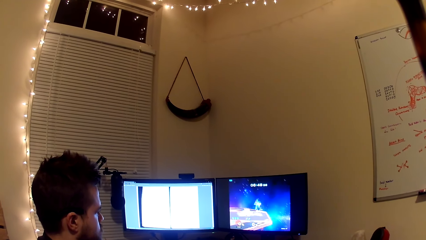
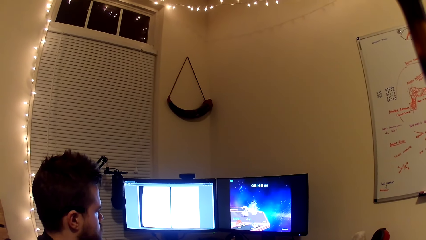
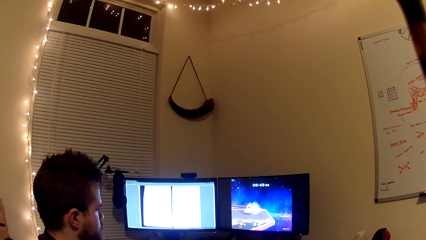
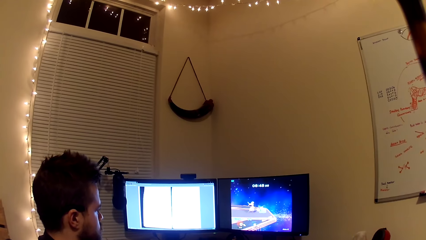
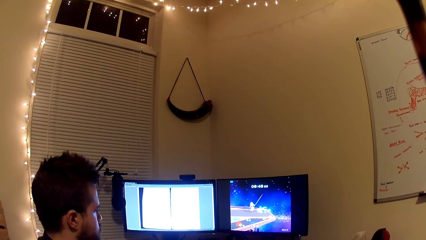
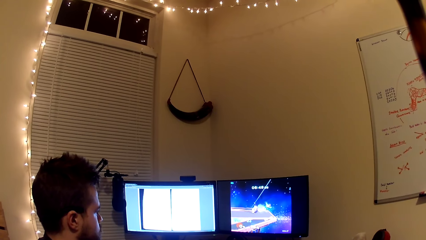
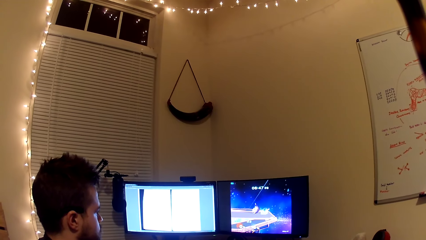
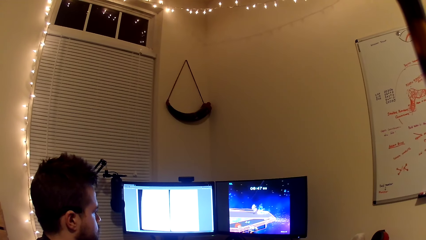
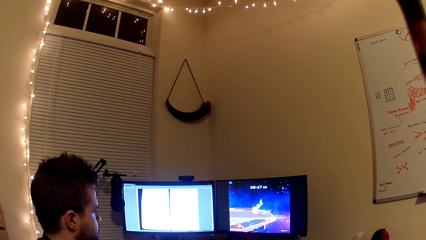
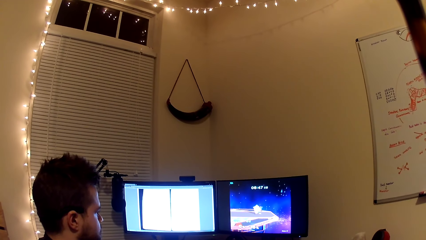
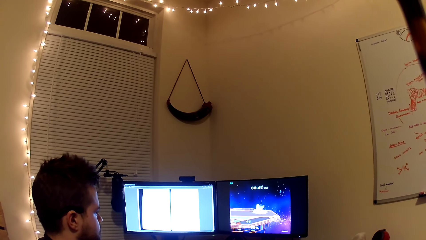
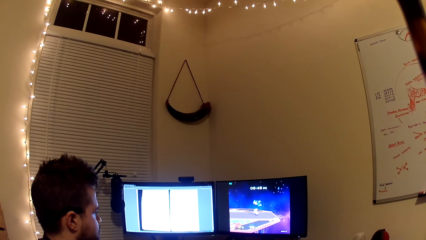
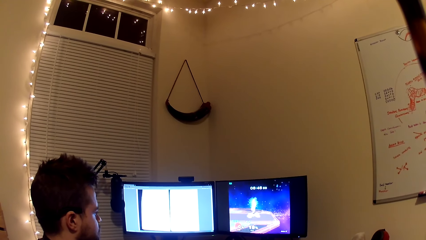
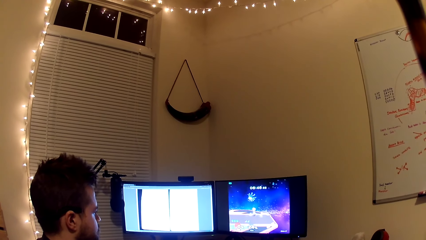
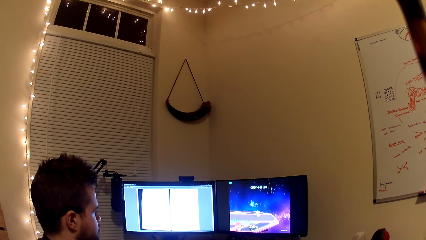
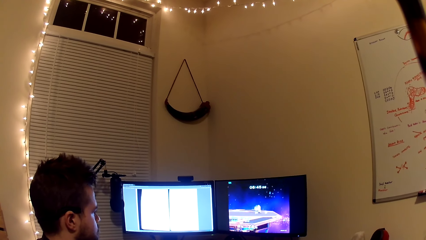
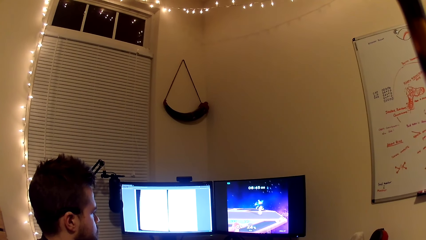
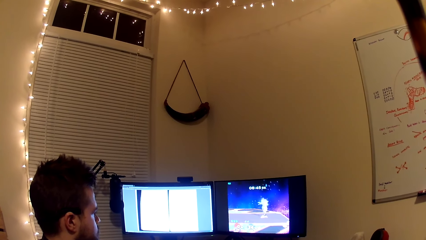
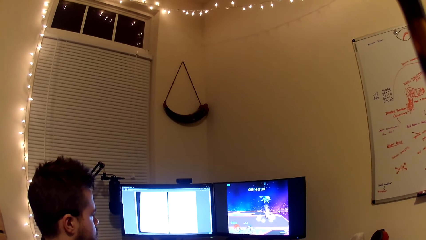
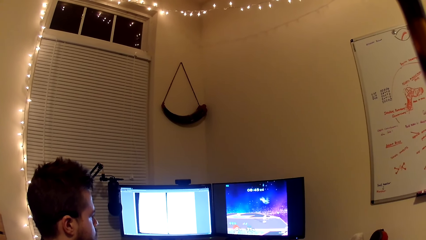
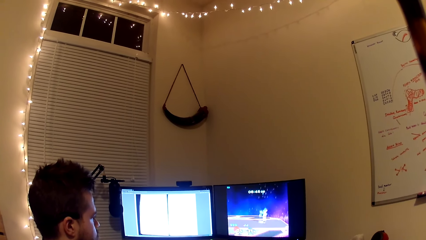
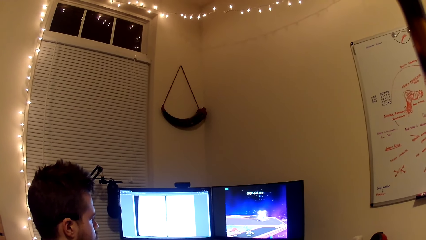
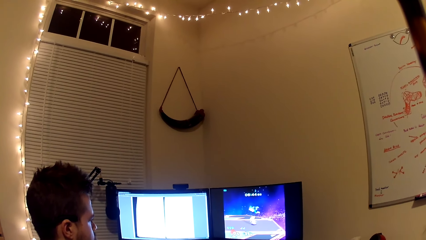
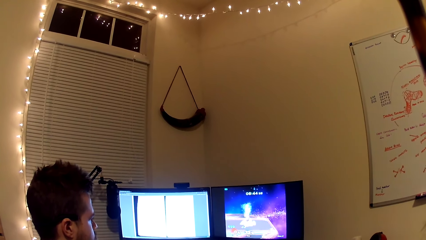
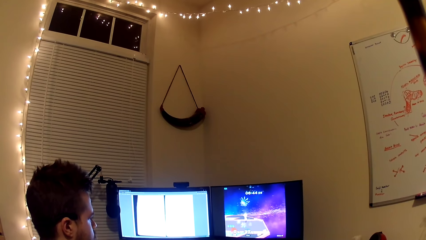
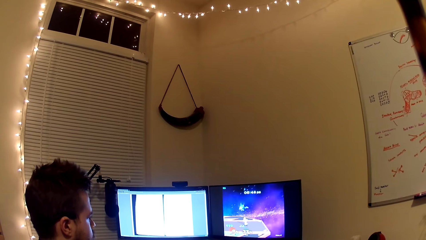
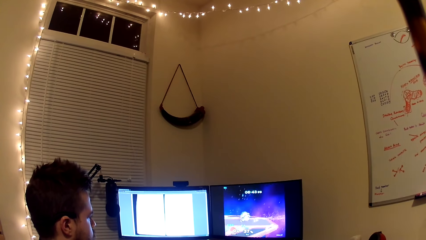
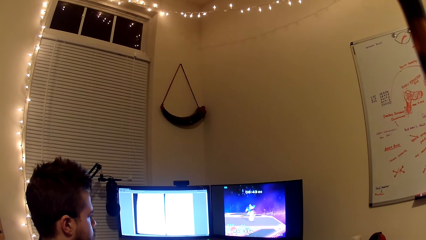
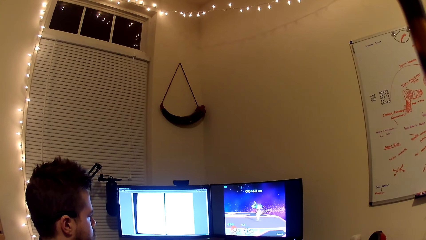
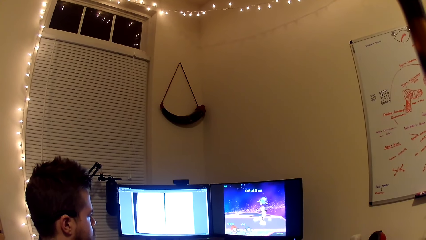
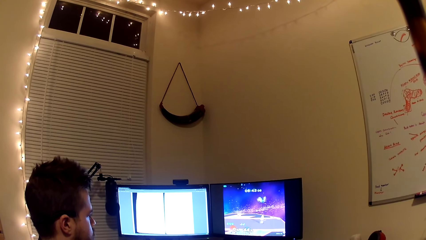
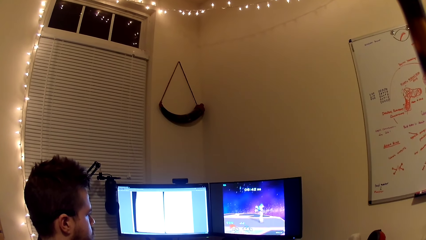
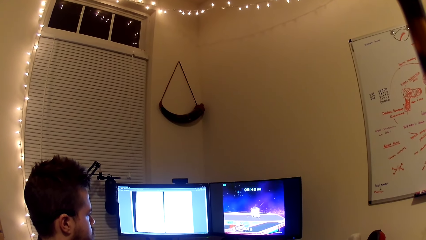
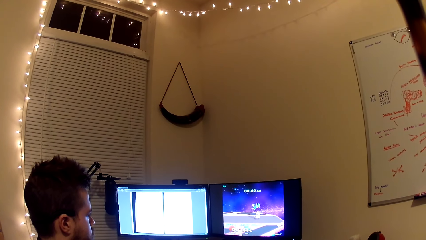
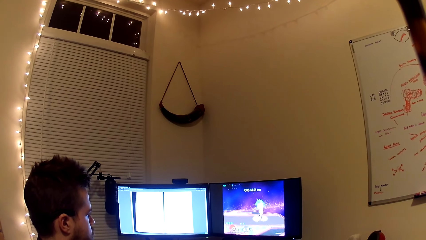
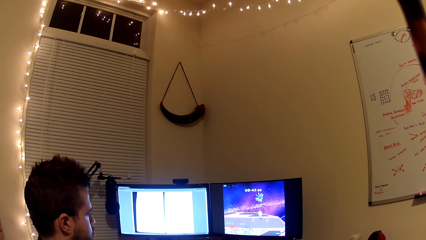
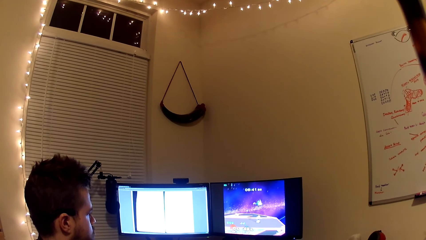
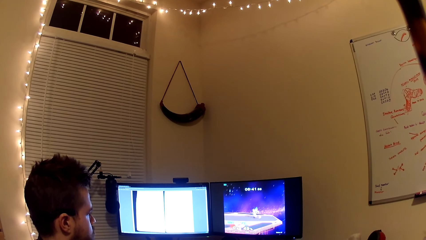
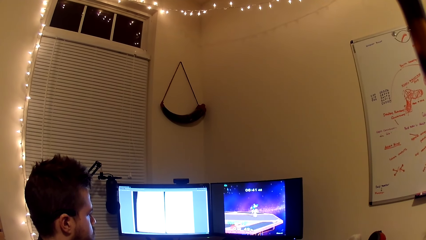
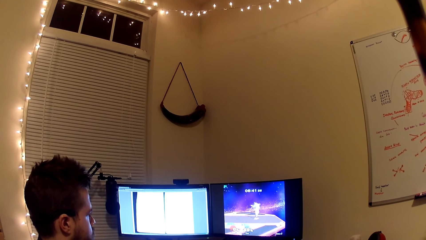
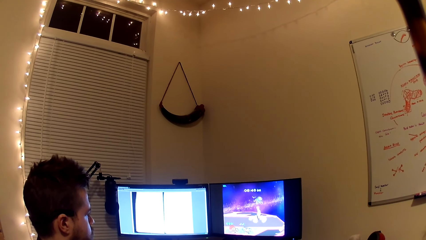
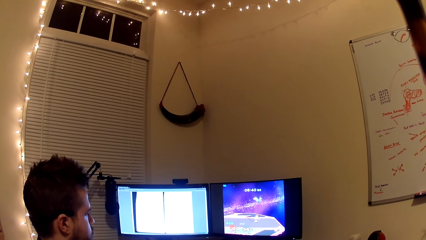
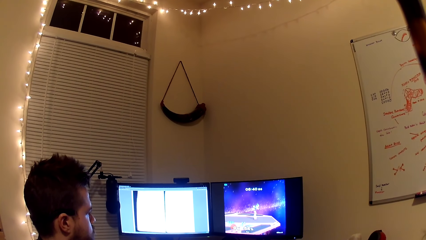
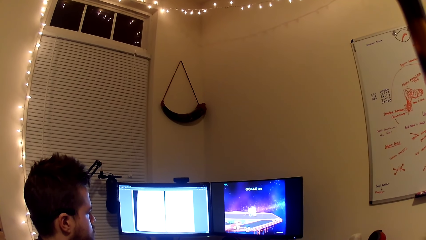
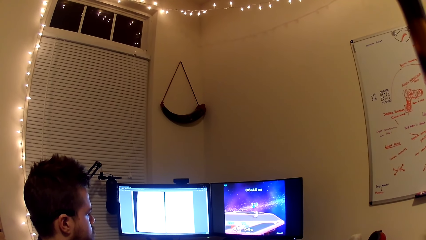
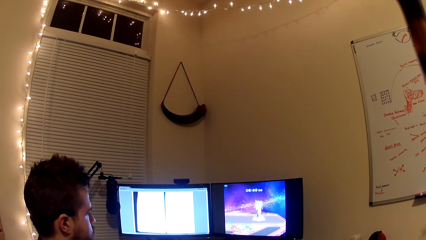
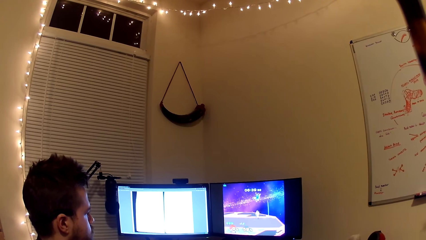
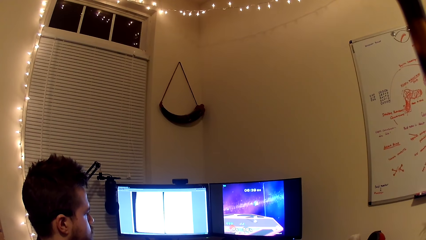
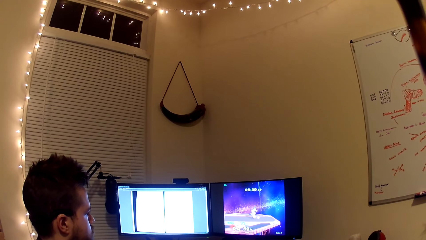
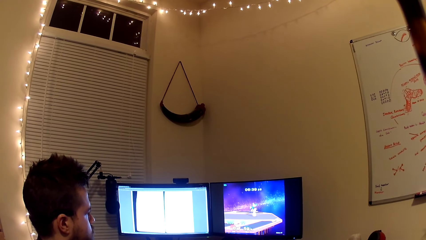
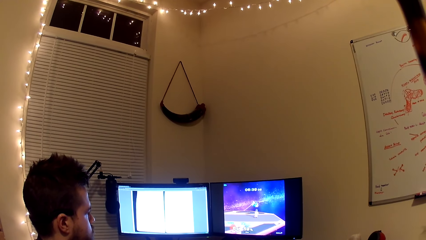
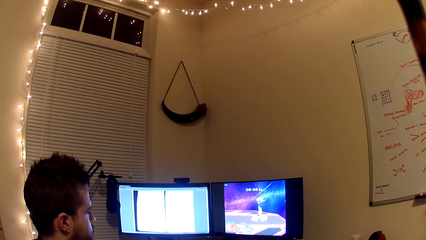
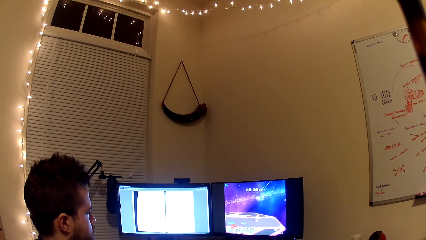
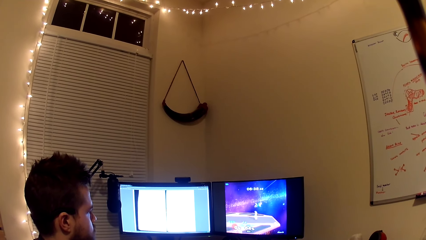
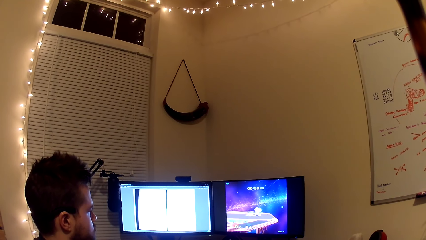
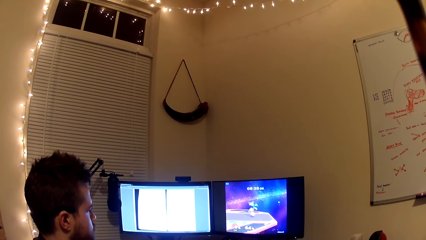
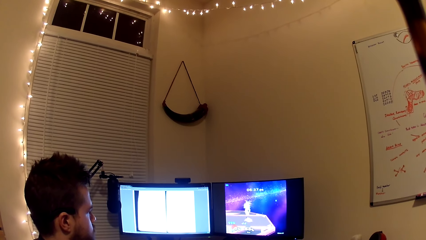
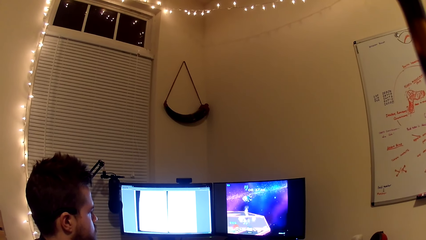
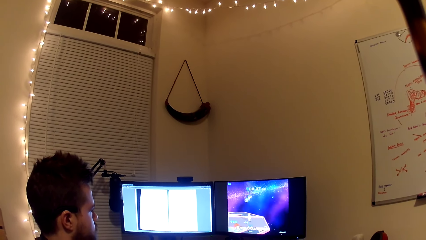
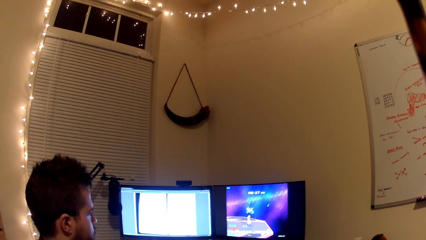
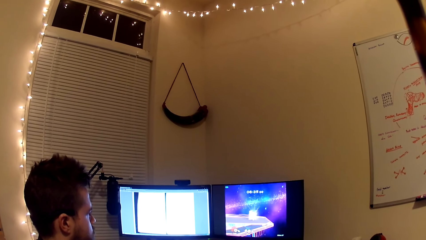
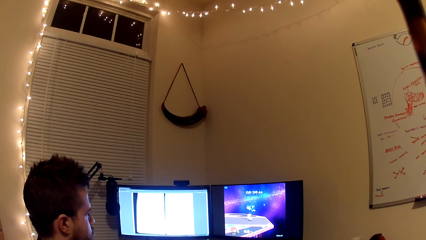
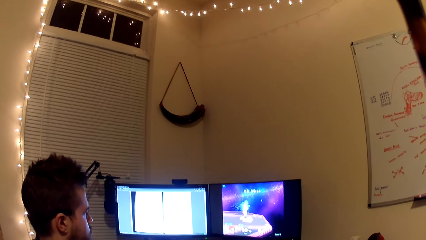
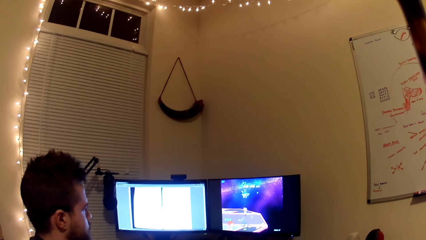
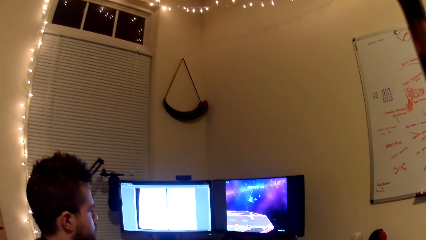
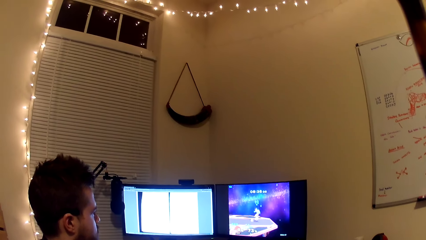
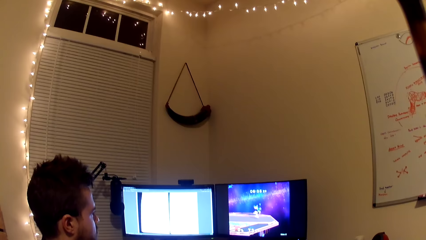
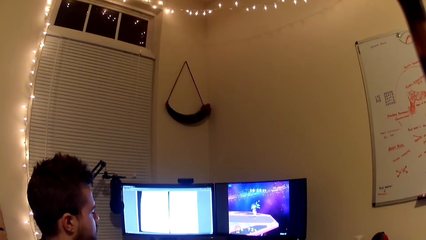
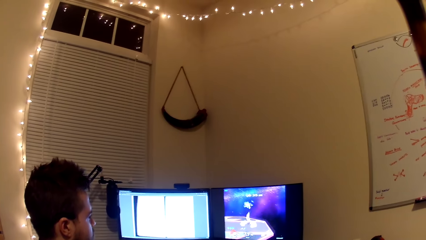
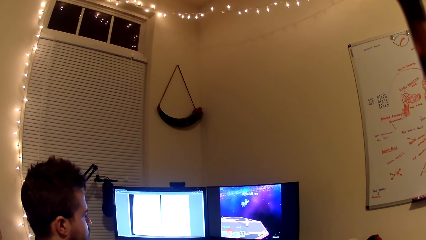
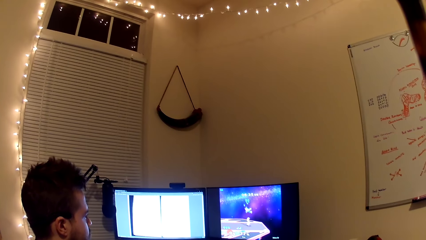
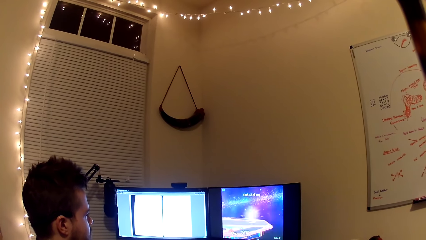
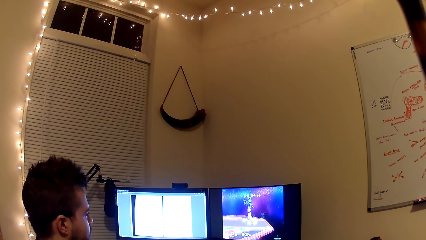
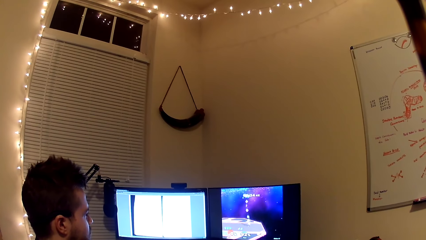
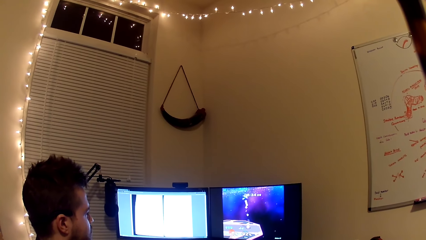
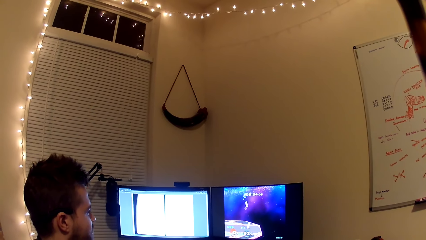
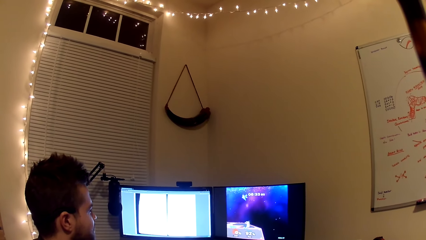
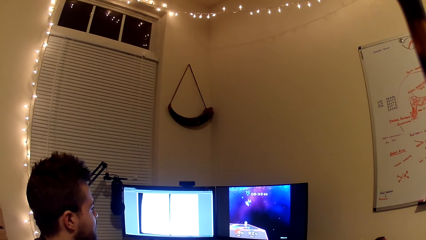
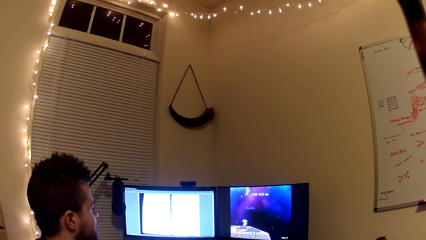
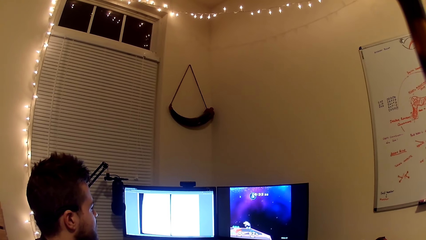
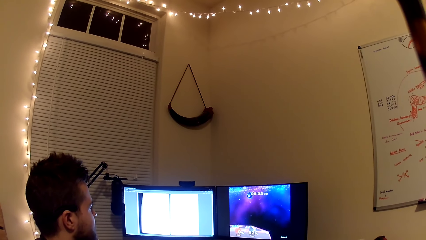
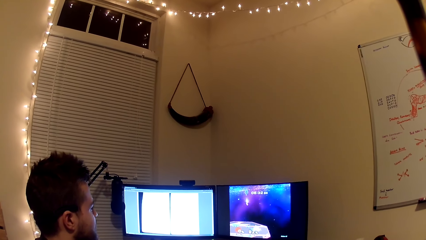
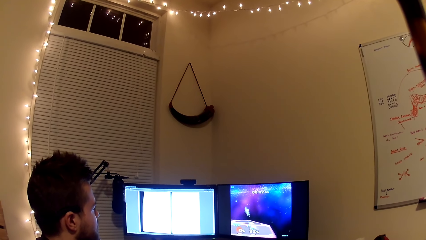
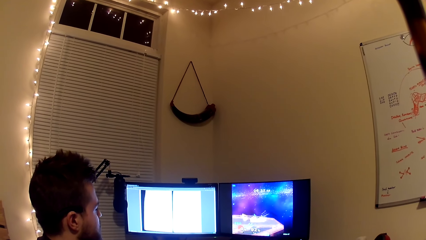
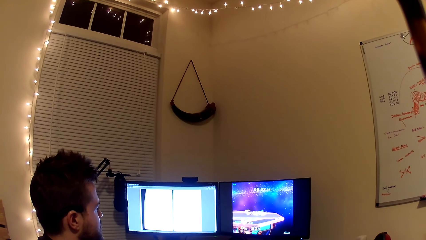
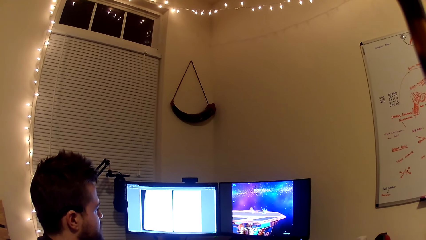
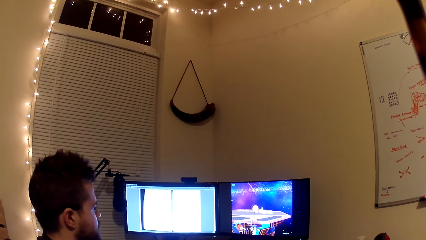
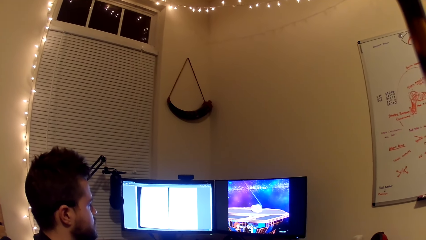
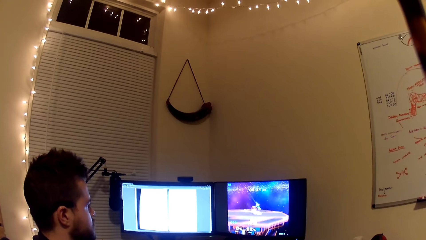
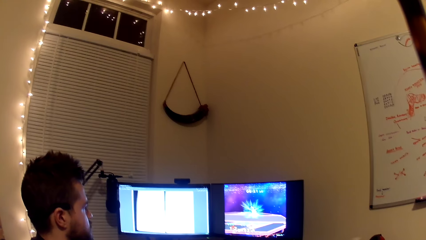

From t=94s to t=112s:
The camera wearer interacts with a man. The man converses with the camera wearer. The man plays the computer games.
